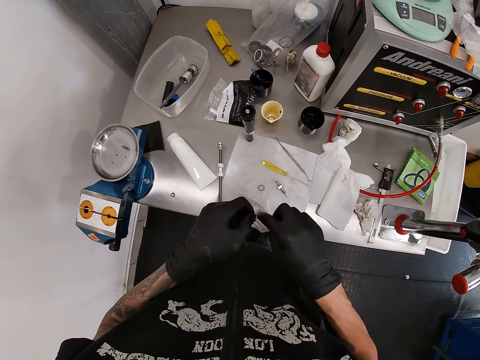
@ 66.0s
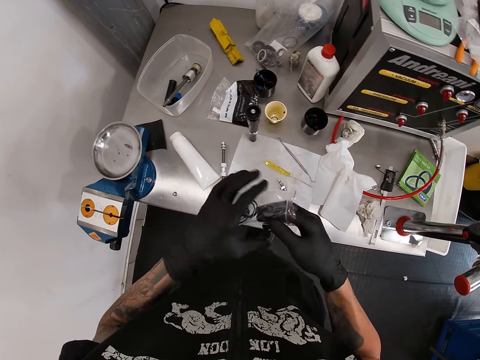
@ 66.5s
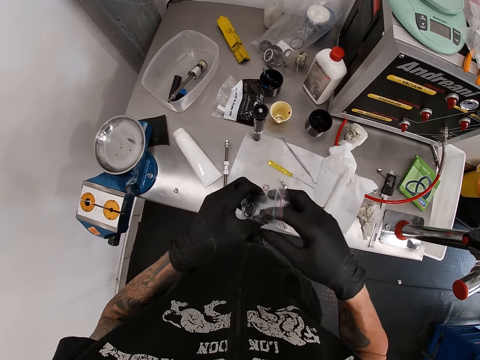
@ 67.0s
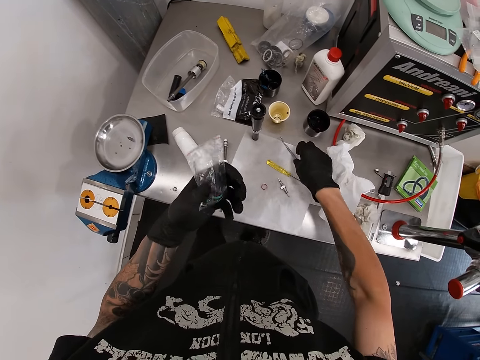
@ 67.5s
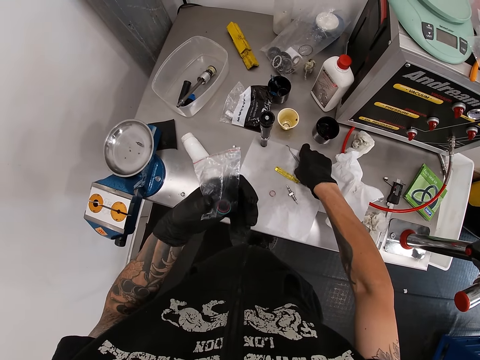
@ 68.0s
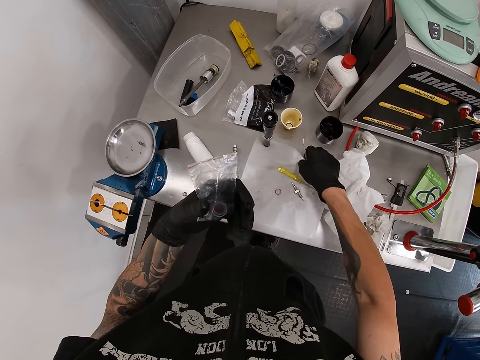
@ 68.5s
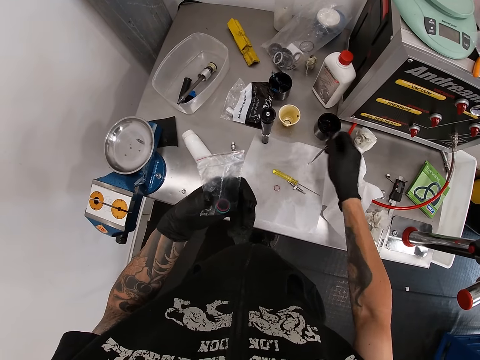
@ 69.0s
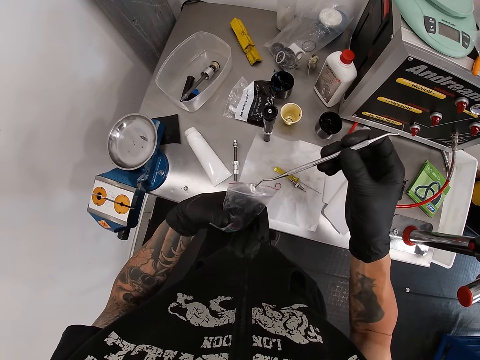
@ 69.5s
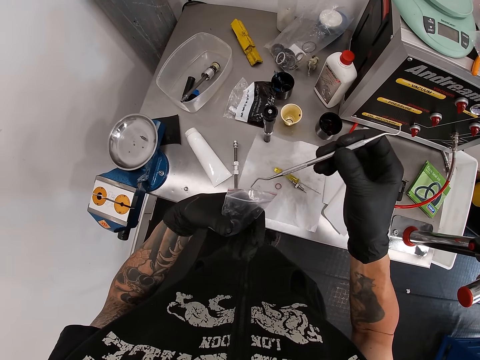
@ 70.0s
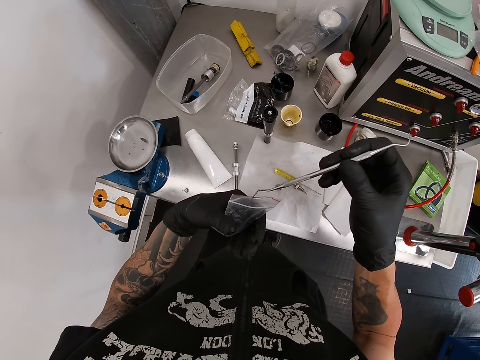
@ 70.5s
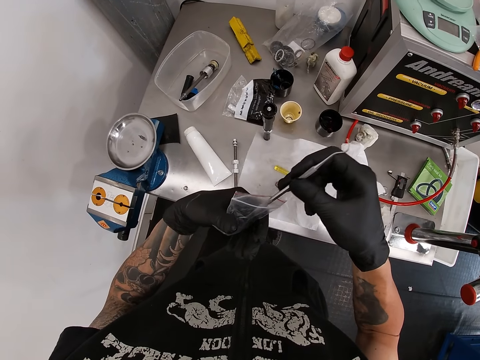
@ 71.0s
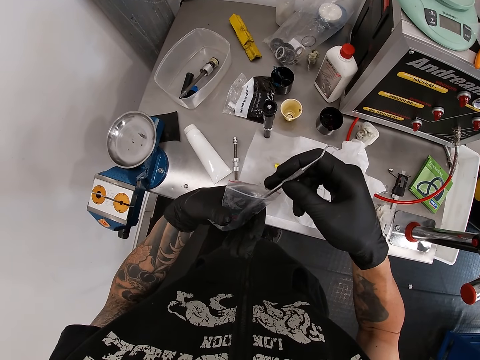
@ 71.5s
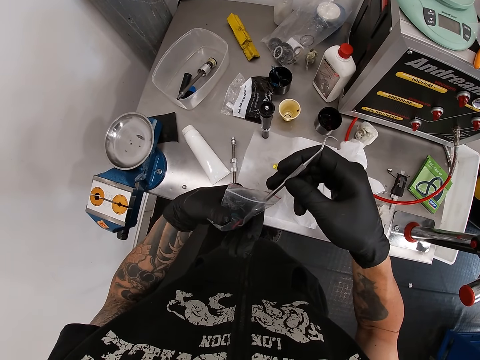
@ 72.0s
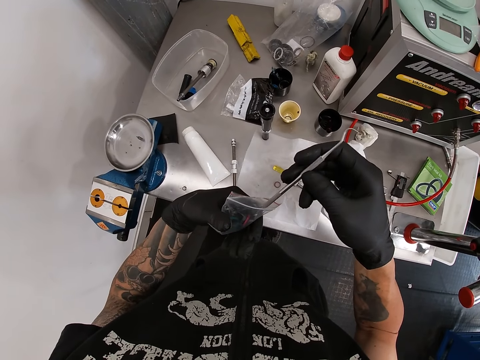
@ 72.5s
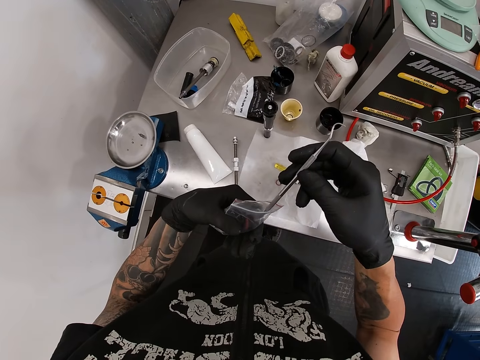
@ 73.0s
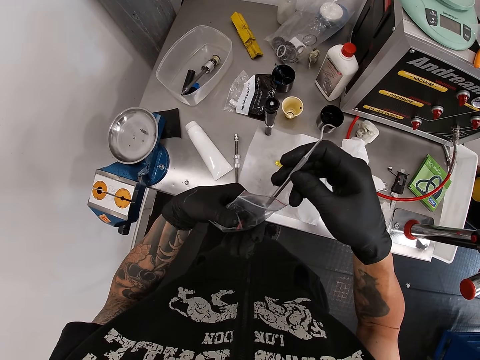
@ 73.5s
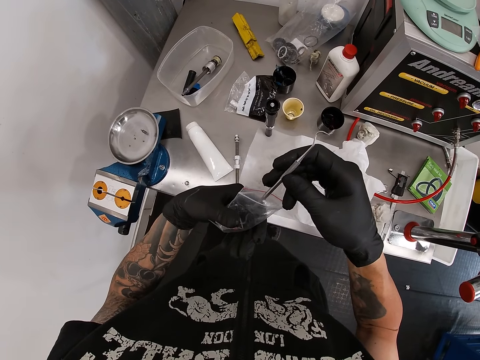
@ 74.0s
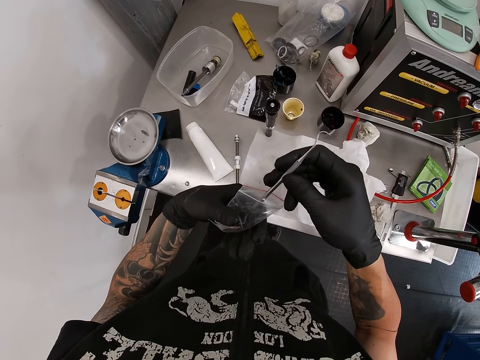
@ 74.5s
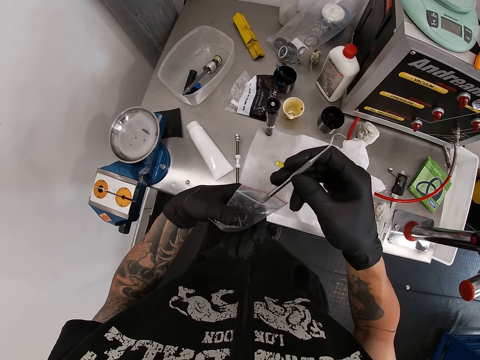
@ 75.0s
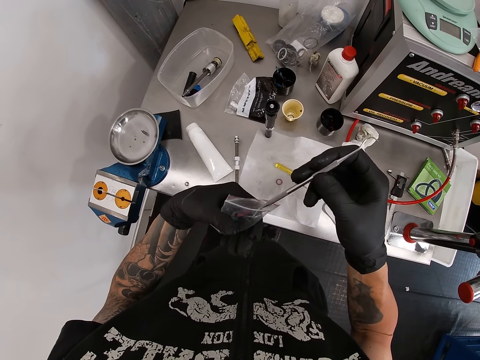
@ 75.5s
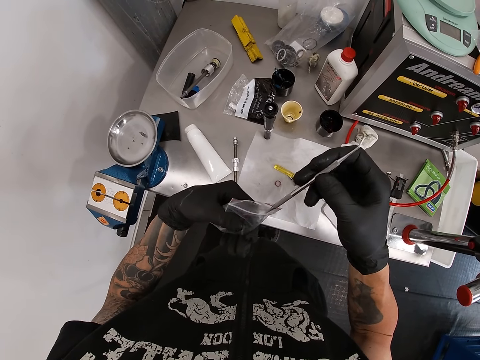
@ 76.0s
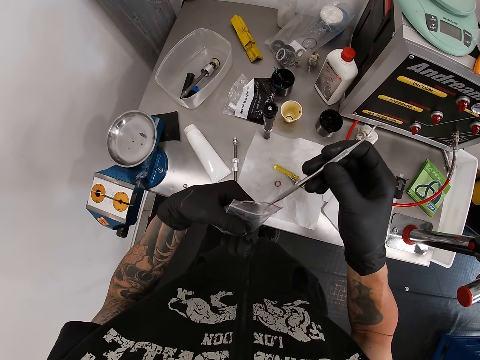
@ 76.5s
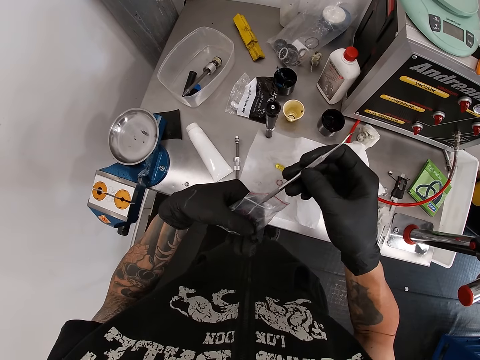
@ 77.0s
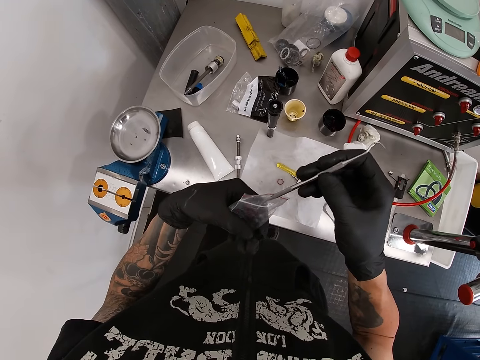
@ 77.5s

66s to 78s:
The camera wearer picks the band seating instrument from the work bench with his right hand. He removes a washer from the plastic bag with the band seating instrument in his right hand.

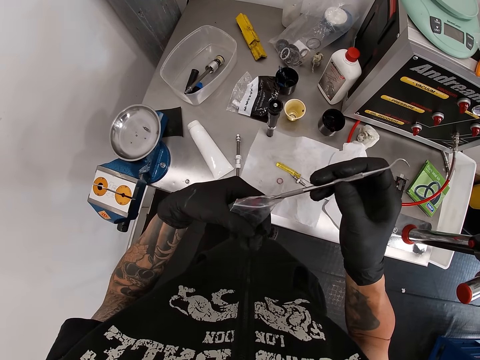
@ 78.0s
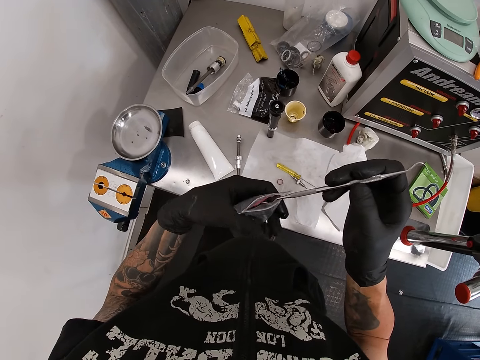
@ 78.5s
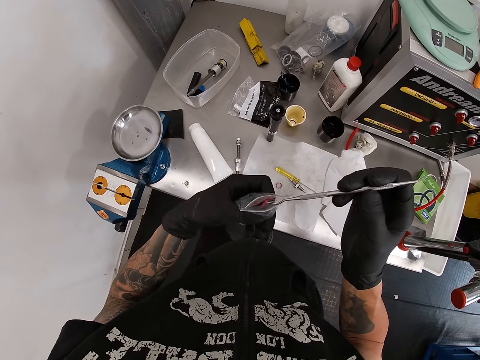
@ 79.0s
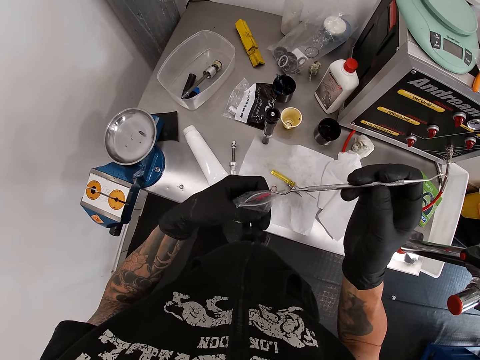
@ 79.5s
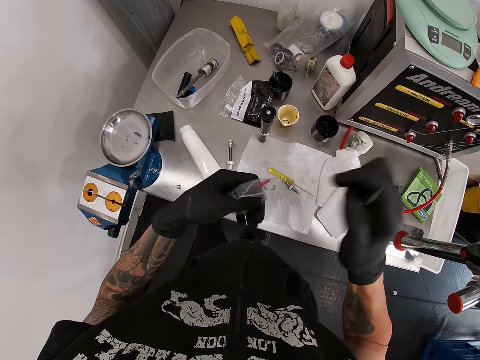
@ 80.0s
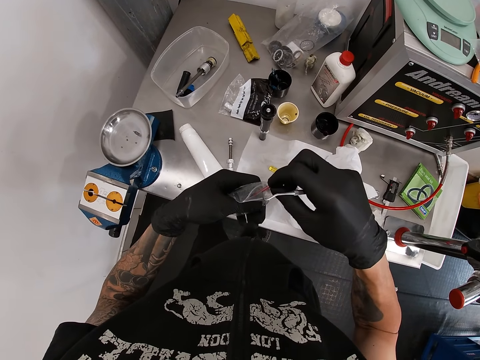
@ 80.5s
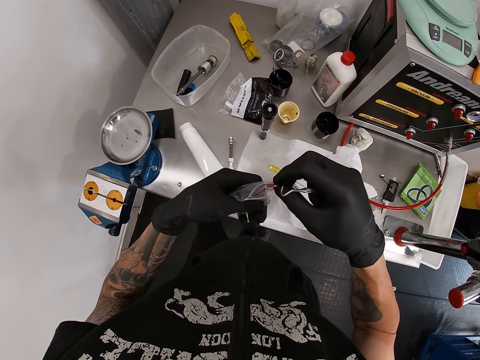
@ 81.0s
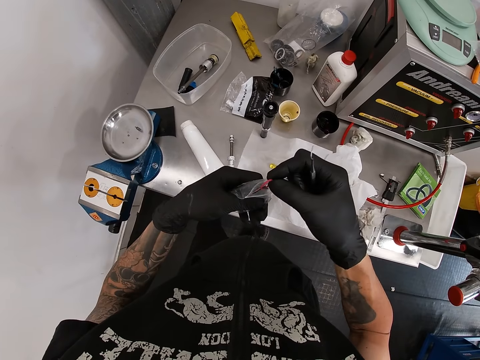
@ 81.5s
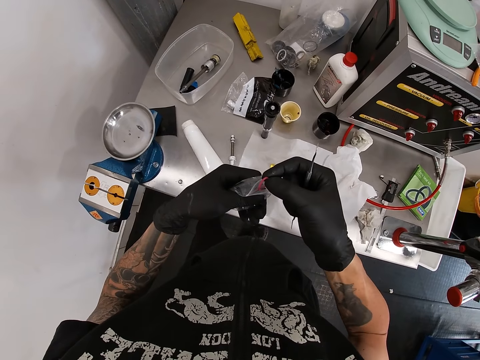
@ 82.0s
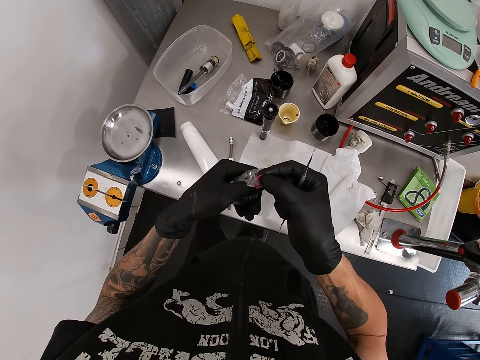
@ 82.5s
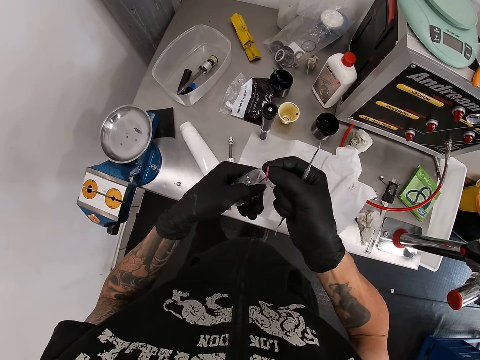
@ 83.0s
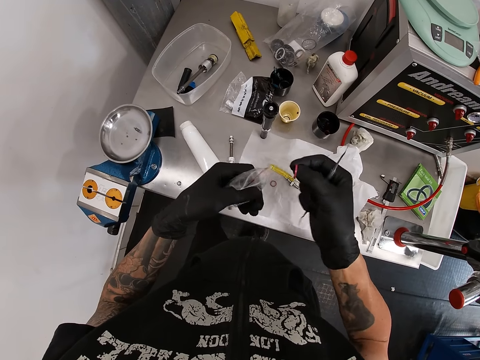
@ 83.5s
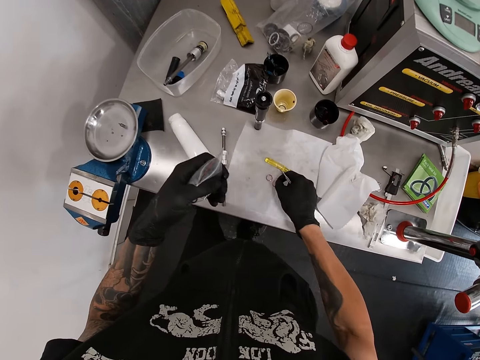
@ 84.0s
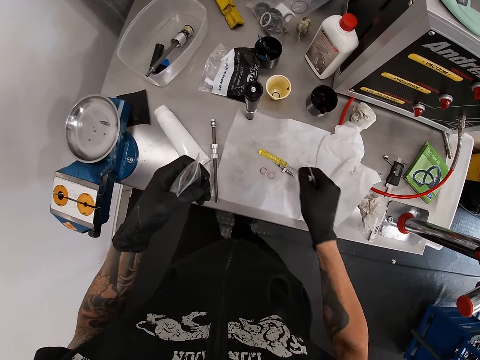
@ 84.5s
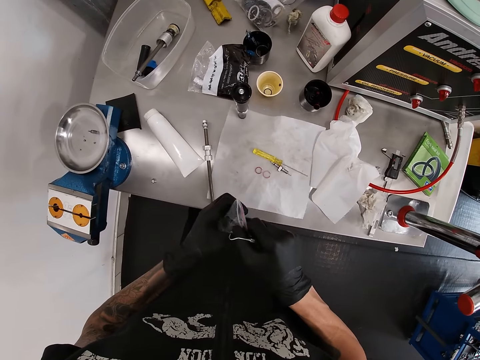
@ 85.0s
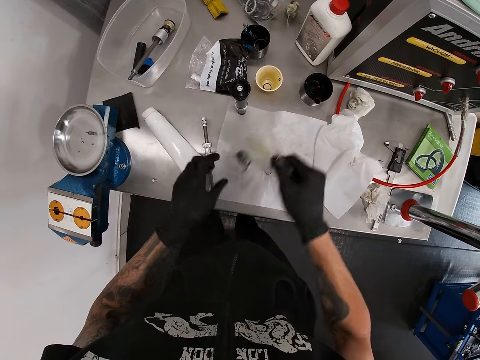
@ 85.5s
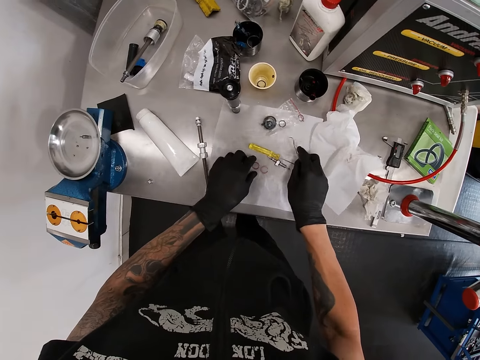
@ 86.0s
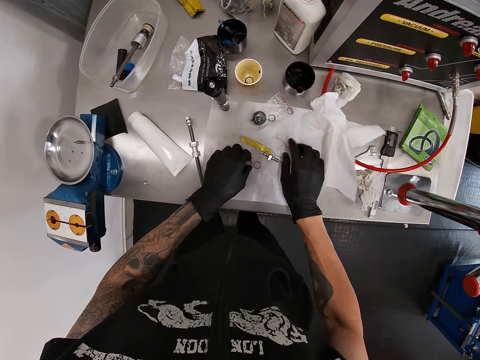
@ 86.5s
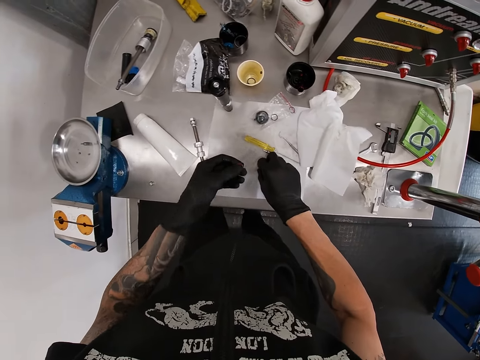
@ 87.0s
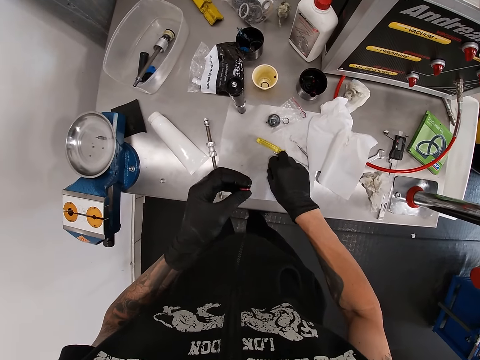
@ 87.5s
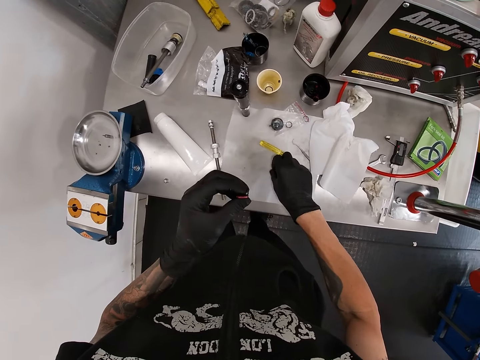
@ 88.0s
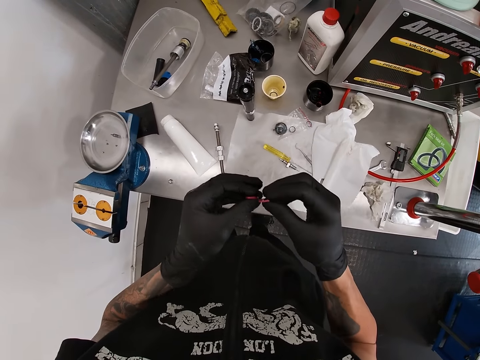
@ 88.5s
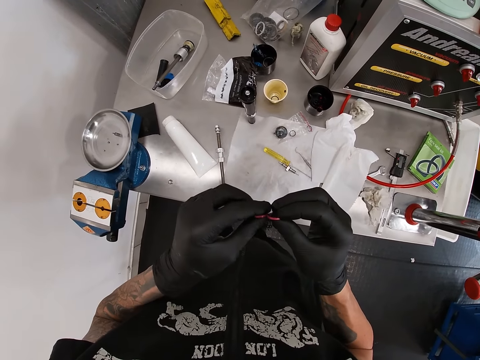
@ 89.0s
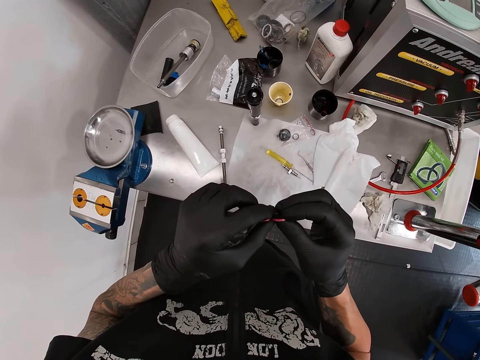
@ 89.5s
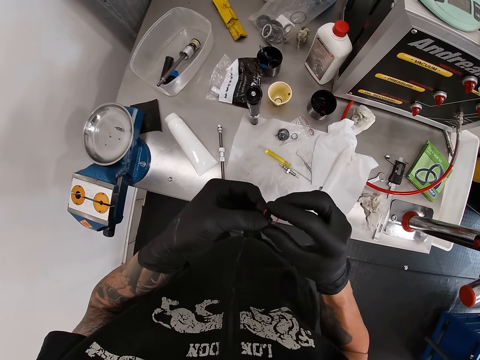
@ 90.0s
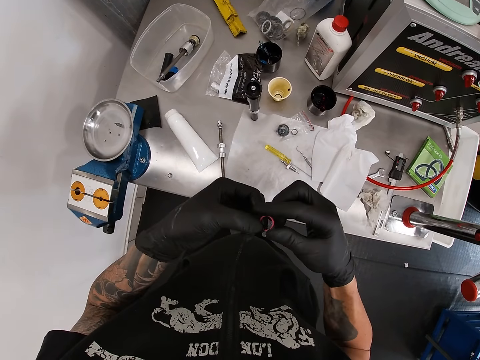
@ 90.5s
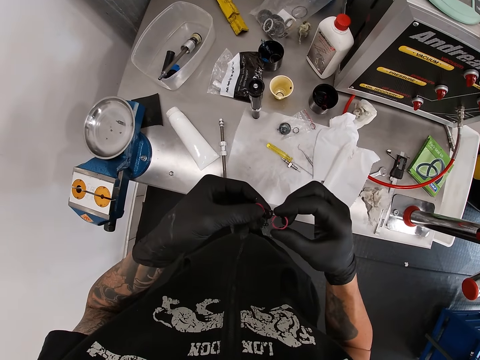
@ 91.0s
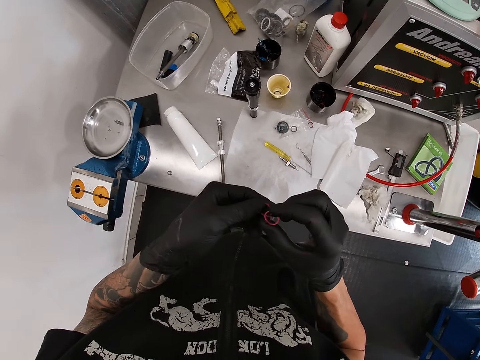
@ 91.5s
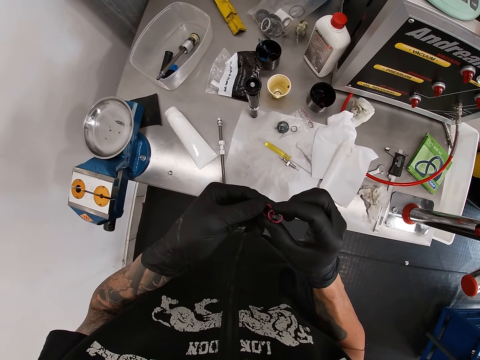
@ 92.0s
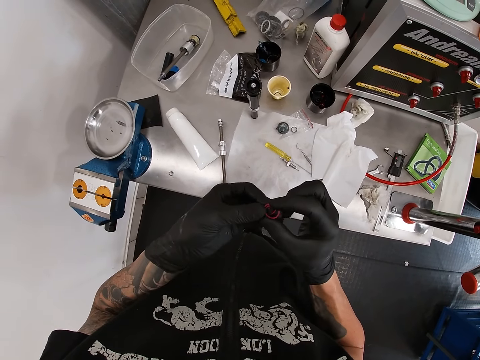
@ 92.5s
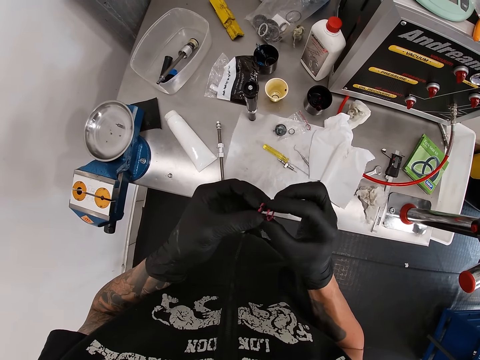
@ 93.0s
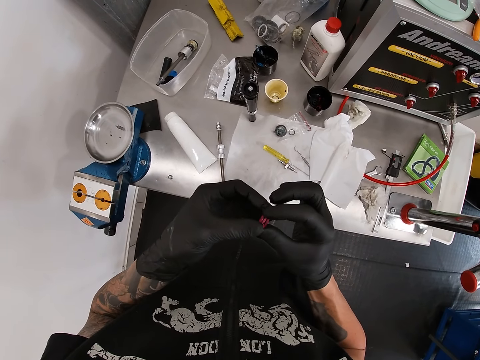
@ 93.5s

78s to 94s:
The camera wearer picks a metal ring with his hand. He drops the washer on the tissue paper on the work bench with his right hand. He drops the plastic bag on the tissue paper on the work bench with his right hand. He drops the band seating instrument on the tissue paper on the work bench with his right hand. He picks the washers from the work bench with both hands. He inspects the washers with both hands. He adjusts the metal rings.
